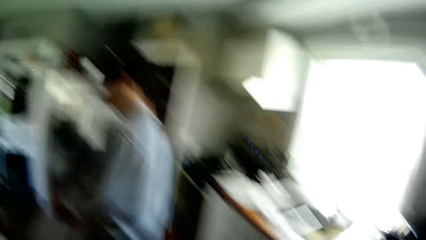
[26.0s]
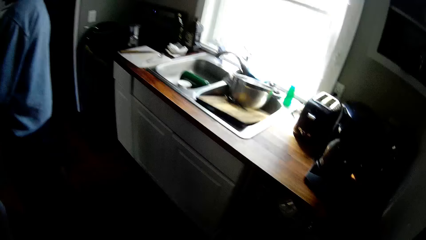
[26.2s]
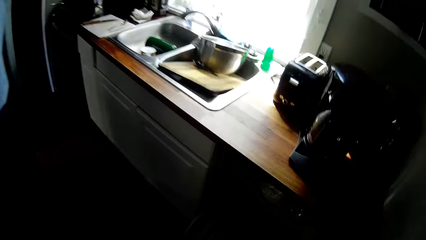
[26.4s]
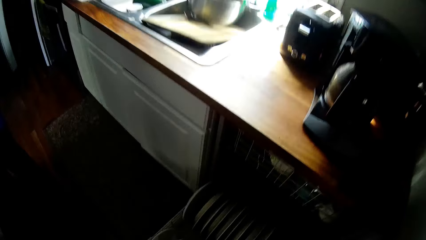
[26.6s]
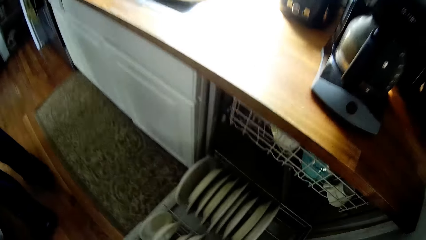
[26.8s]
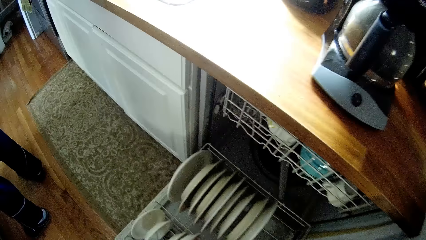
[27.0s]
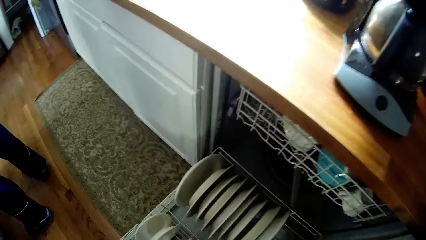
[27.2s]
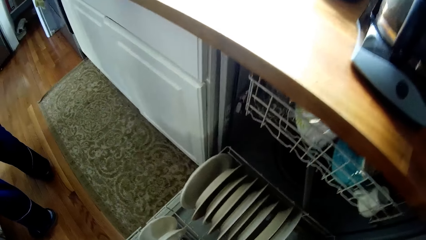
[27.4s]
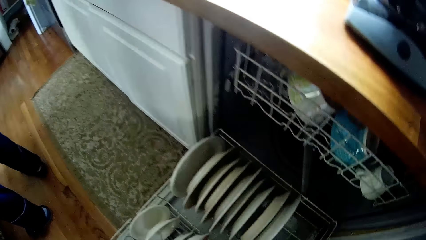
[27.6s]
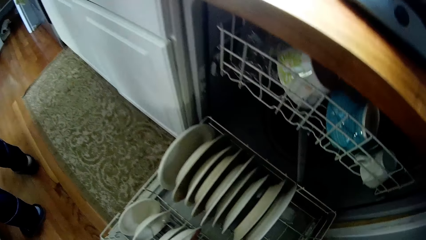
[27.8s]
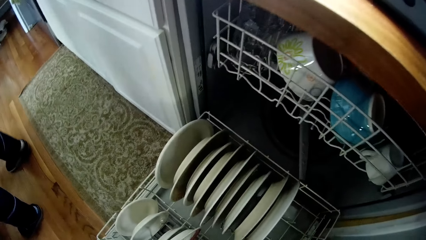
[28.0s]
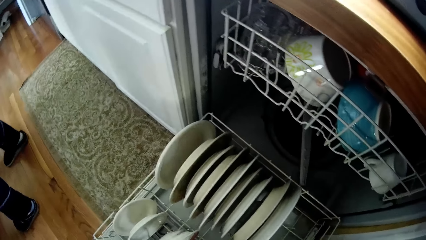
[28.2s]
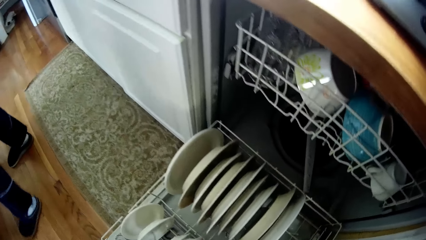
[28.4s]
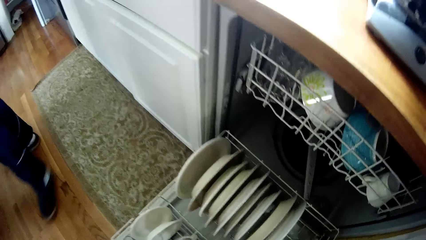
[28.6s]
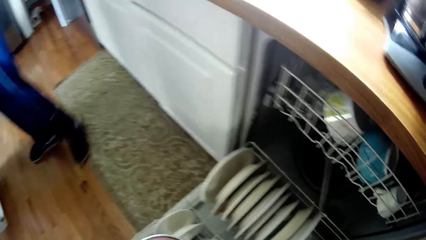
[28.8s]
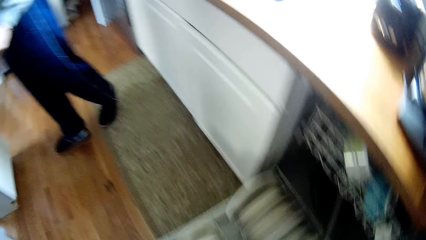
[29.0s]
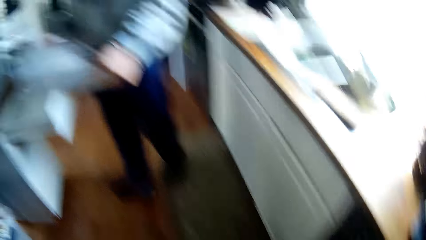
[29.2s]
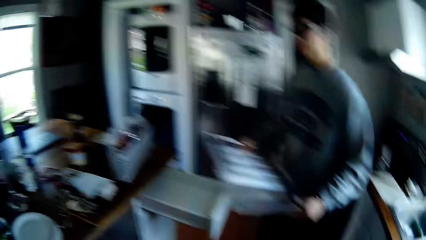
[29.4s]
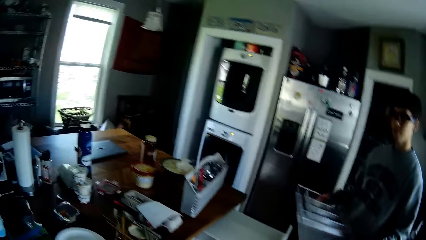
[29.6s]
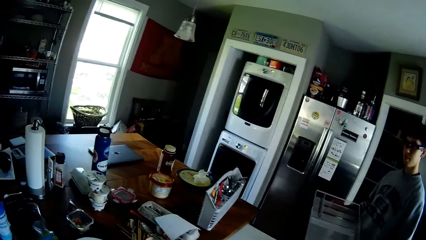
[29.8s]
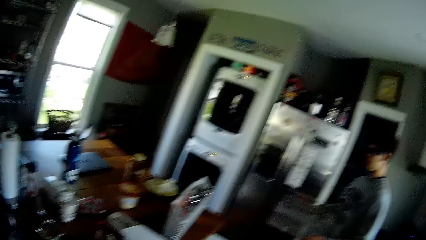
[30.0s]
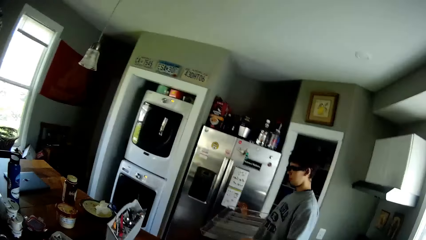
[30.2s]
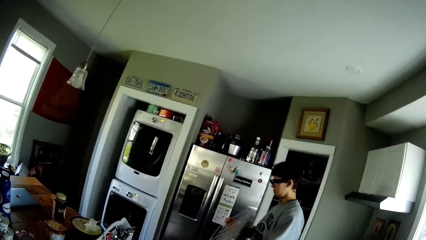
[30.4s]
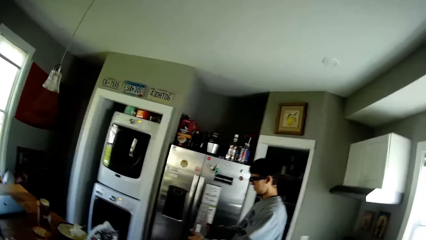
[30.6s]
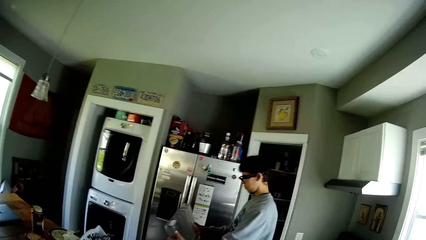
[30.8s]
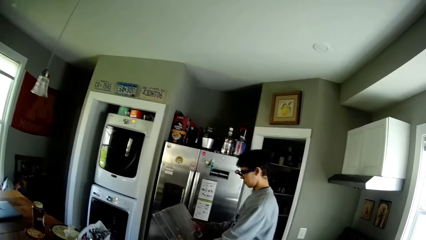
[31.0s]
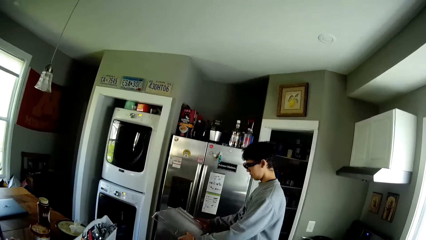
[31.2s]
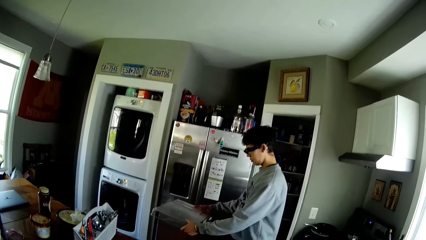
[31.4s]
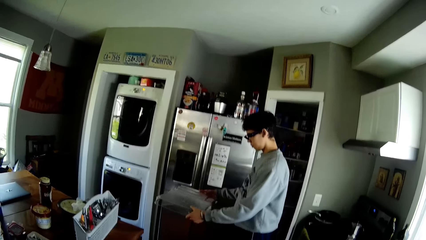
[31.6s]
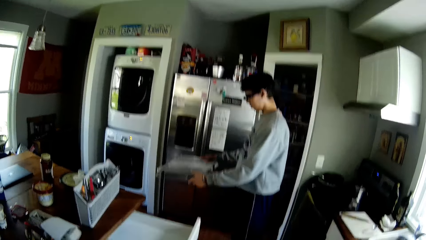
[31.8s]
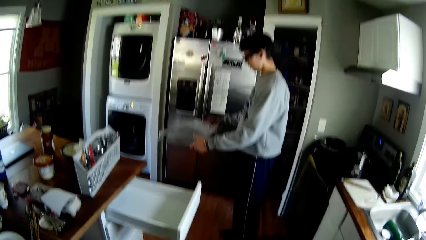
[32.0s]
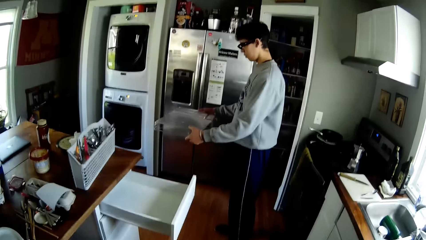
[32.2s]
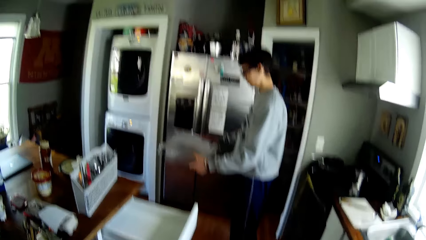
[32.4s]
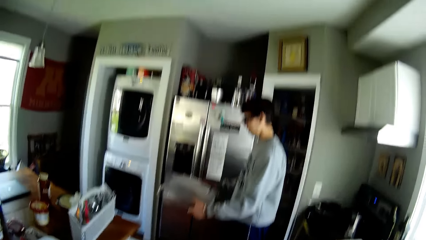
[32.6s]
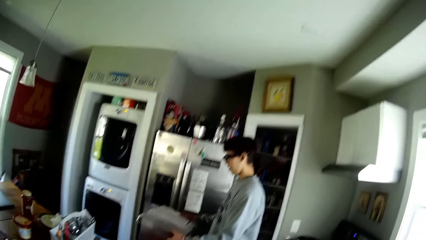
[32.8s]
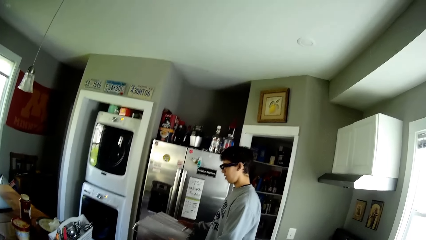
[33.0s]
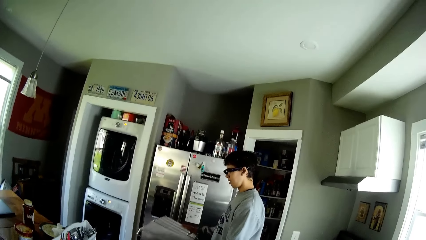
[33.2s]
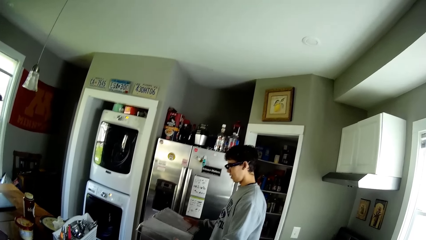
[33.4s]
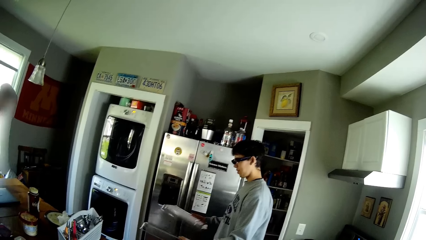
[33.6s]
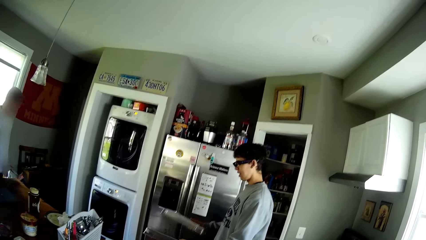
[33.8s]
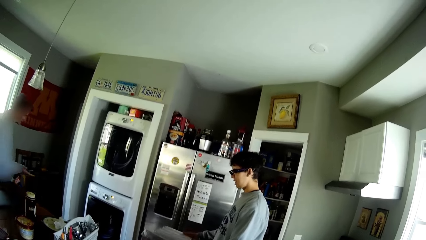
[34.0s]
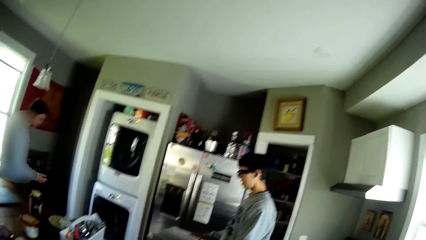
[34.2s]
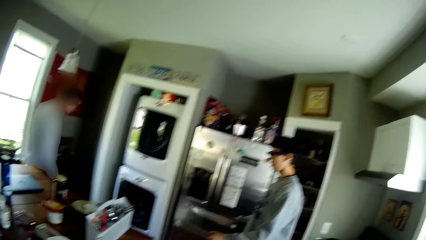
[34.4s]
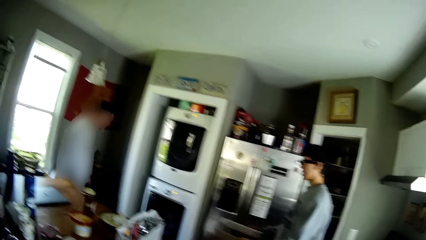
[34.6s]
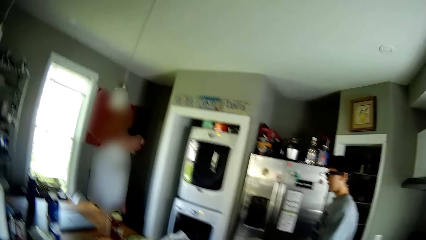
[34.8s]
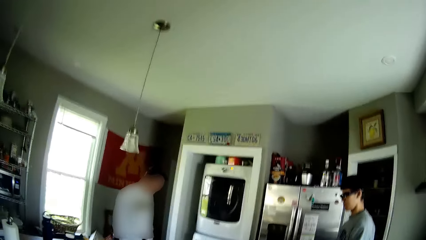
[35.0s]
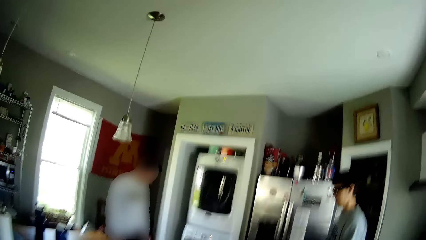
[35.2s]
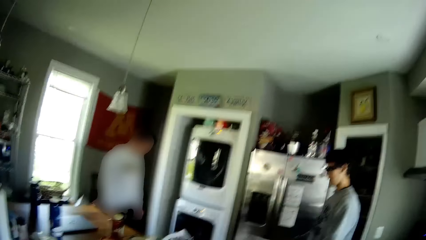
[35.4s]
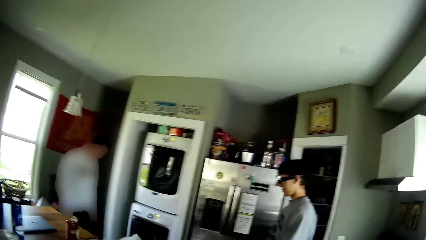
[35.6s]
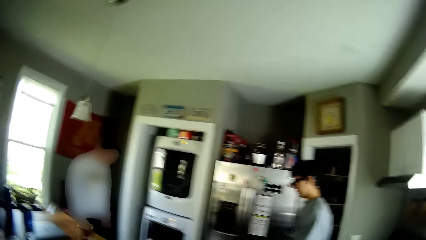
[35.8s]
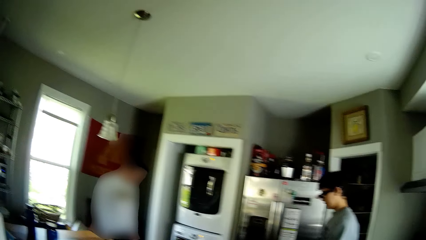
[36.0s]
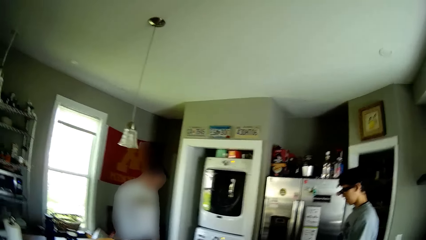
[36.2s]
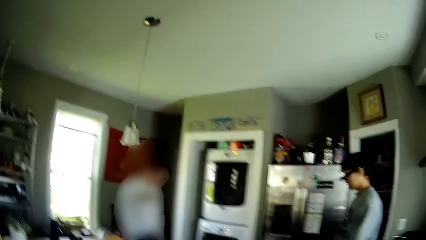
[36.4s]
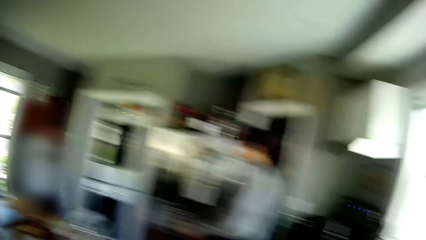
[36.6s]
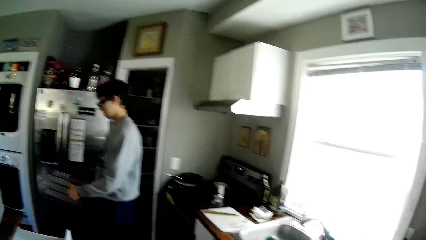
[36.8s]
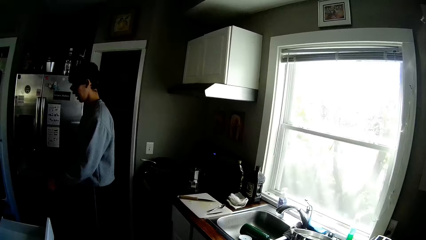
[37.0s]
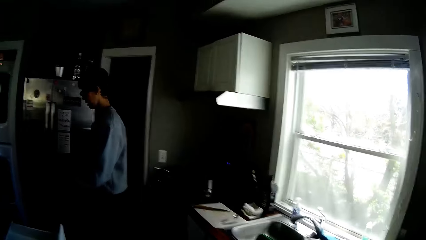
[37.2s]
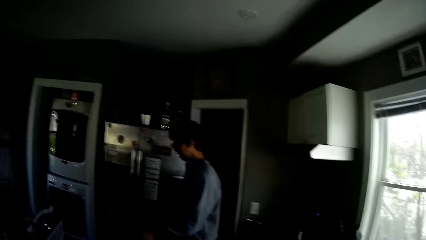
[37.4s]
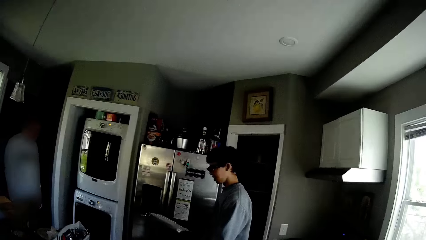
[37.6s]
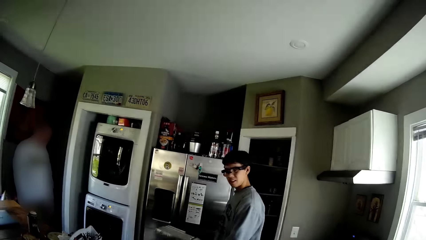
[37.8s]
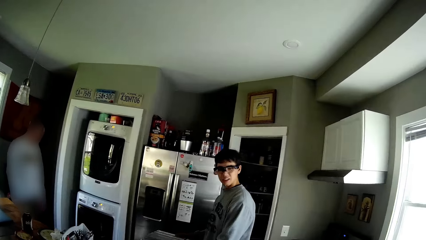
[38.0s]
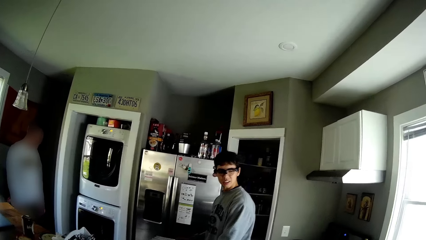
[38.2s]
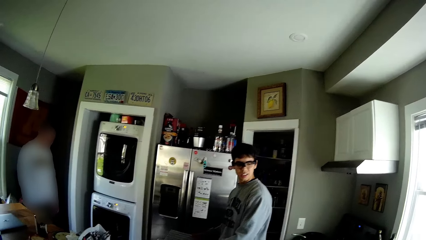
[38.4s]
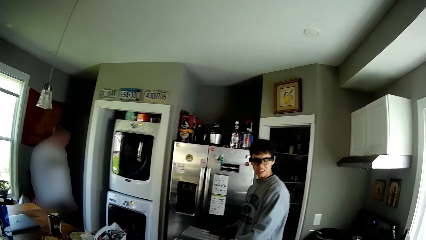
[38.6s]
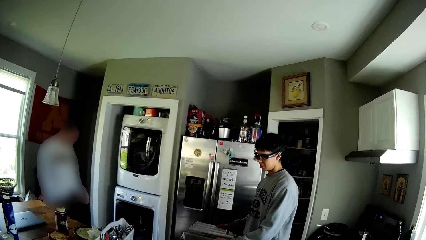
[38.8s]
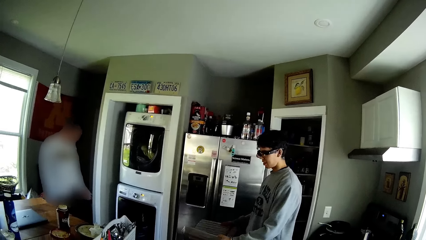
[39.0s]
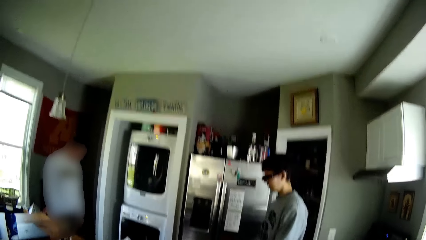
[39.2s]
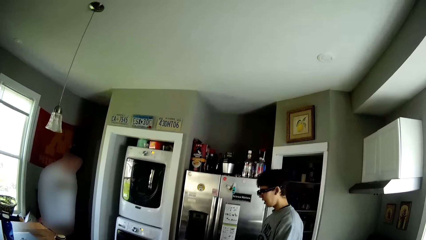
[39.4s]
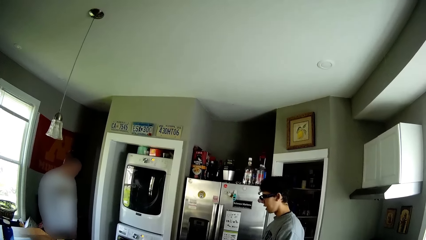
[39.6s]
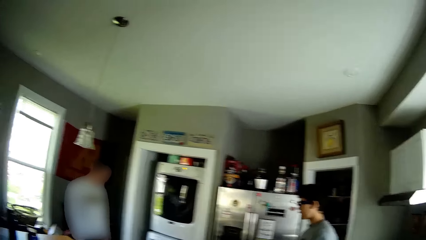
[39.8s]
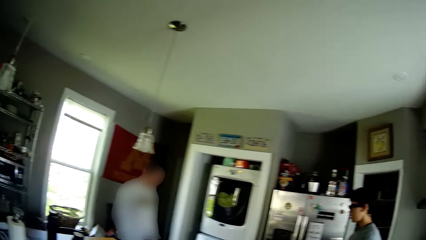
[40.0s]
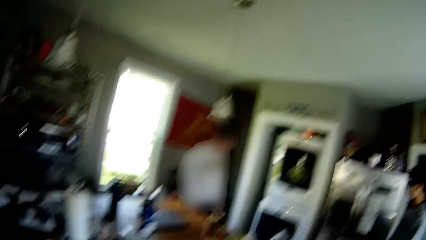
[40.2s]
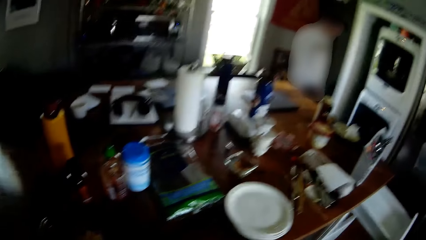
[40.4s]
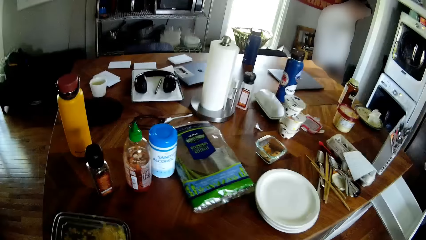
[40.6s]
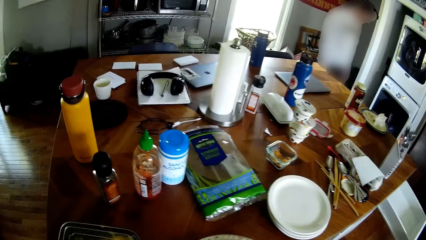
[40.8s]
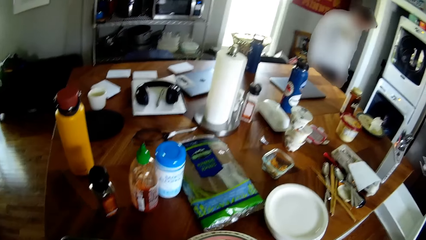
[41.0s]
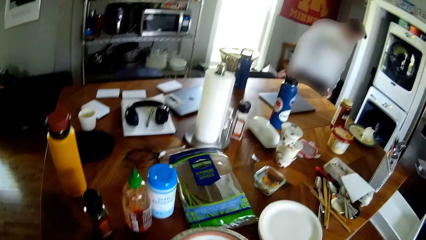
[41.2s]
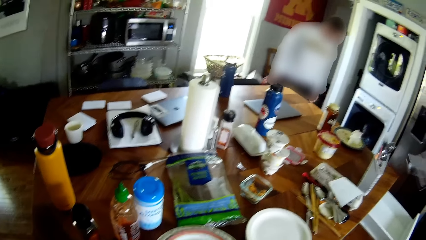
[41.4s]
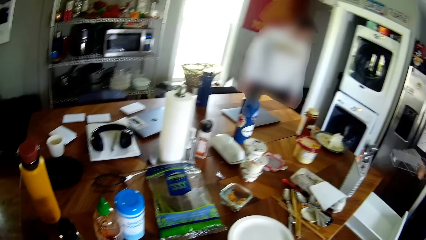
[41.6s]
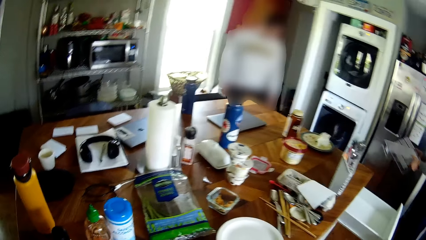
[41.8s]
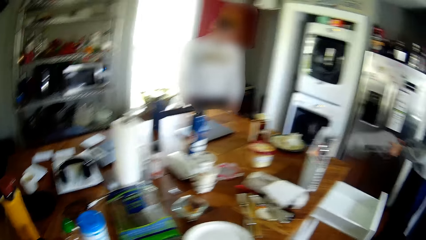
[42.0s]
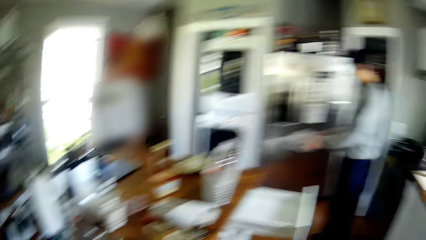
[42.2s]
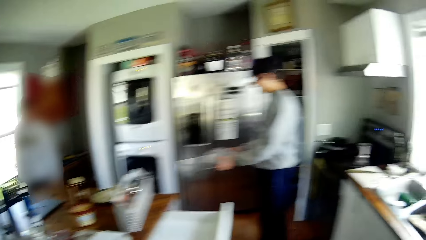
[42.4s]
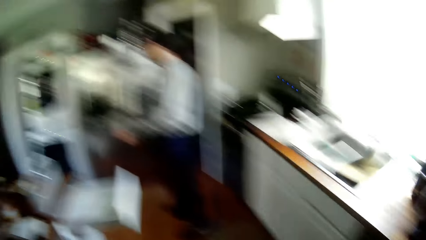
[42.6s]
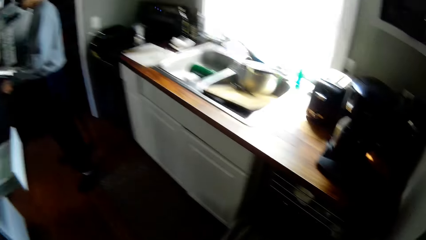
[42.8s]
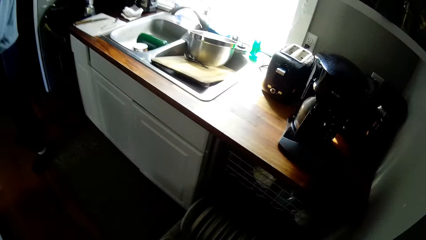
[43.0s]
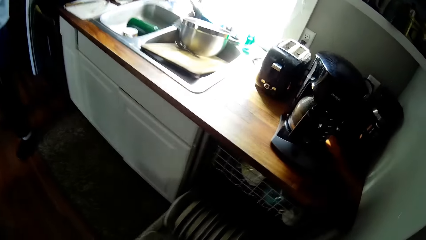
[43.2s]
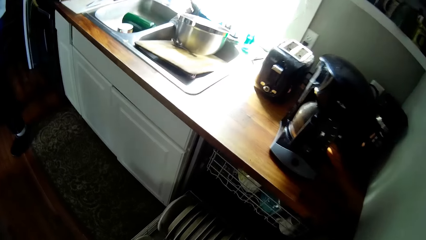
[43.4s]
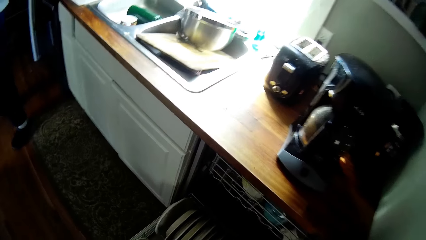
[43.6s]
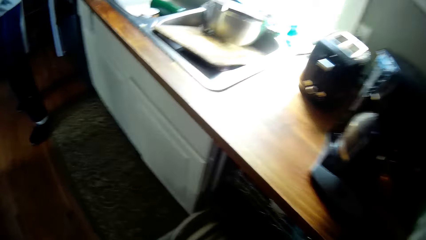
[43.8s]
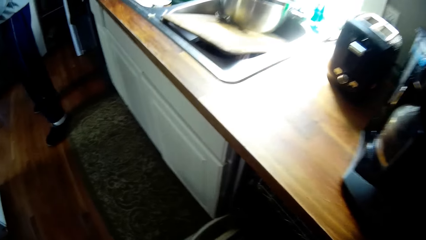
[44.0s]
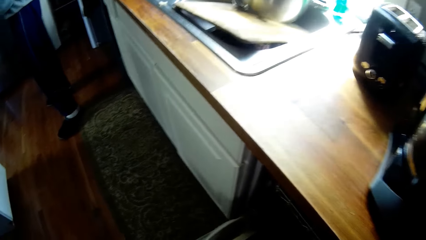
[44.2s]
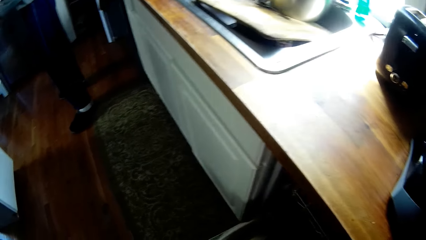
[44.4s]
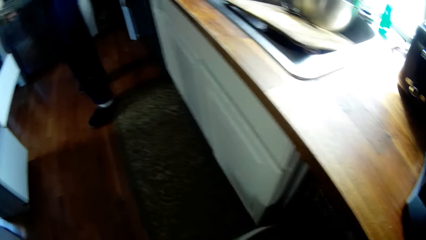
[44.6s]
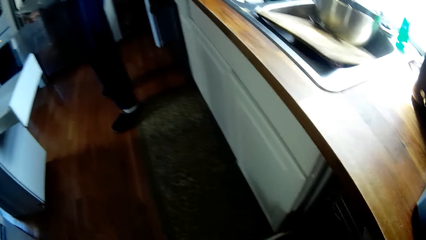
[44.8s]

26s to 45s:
The camera wearer looks at the plates in the drawer. He looks around. A man holds the tray with both hands. The camera wearer interacts with the man and another man. Another man enters the room. The camera wearer looks around. He drops a plate on the table with his right hand. He looks at the table. He pushes the plate on the table. He looks around.
